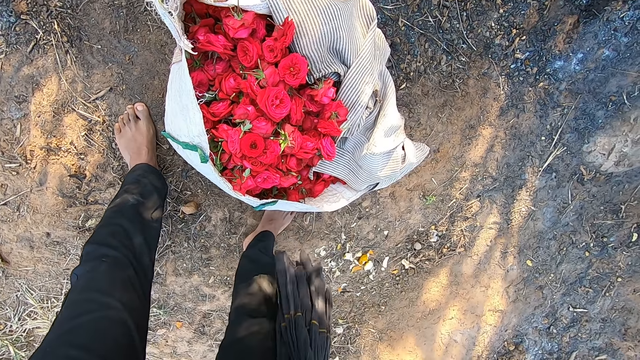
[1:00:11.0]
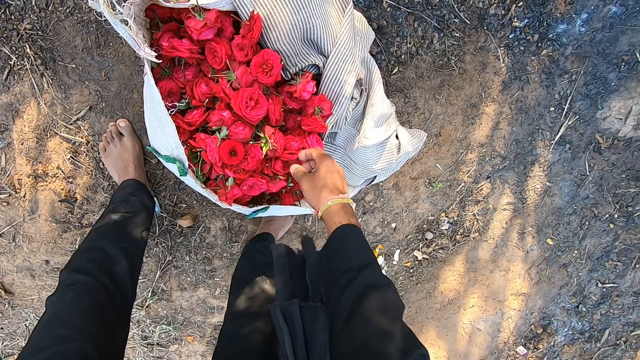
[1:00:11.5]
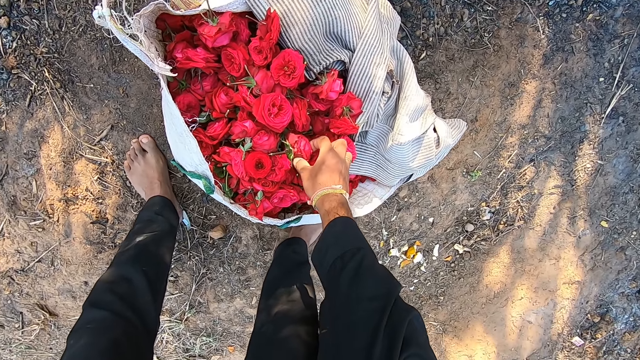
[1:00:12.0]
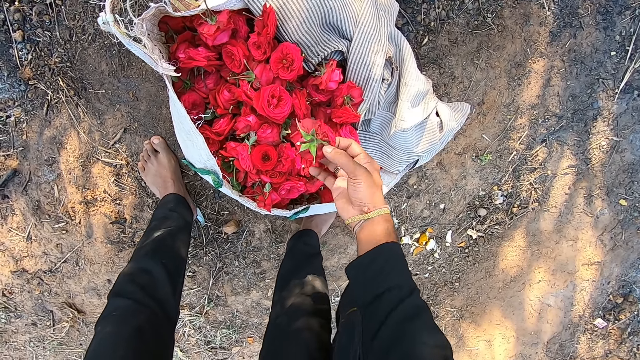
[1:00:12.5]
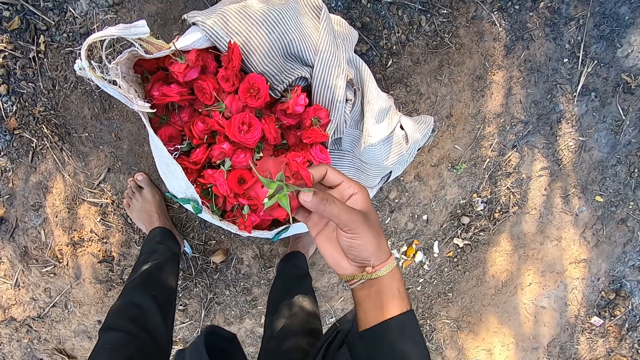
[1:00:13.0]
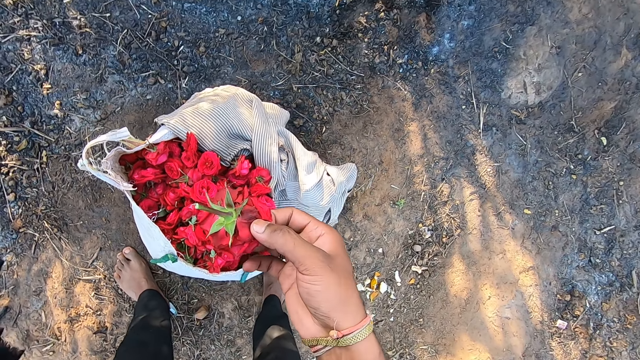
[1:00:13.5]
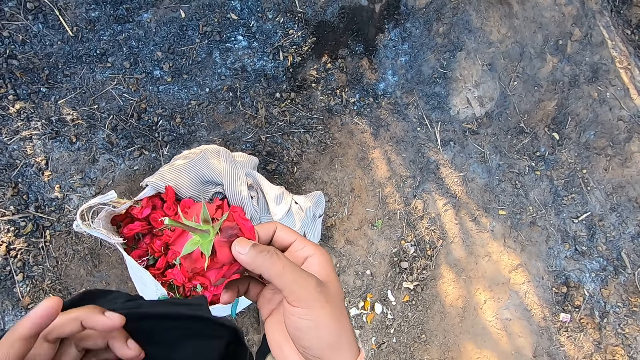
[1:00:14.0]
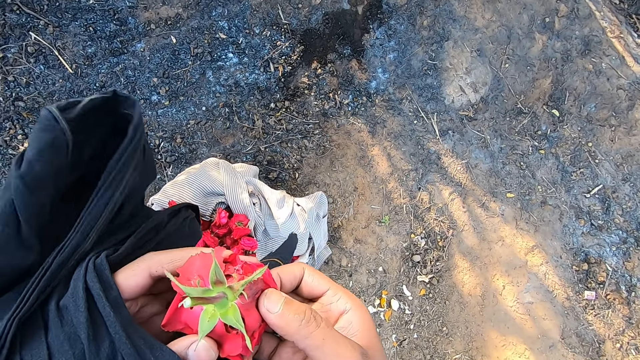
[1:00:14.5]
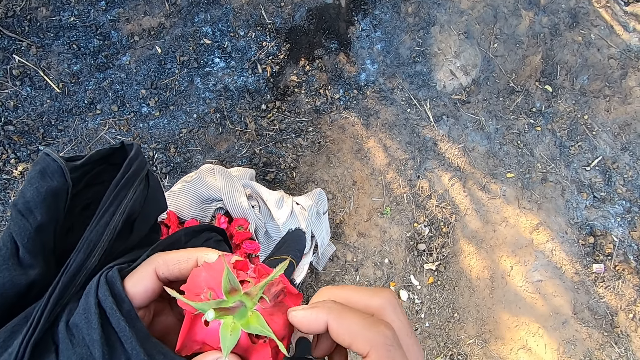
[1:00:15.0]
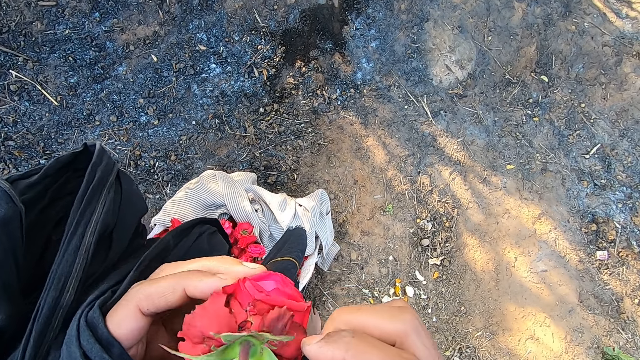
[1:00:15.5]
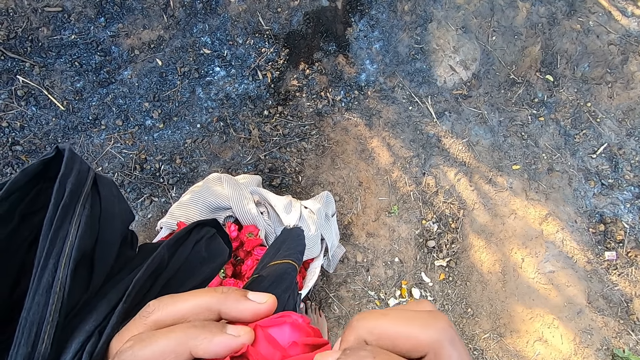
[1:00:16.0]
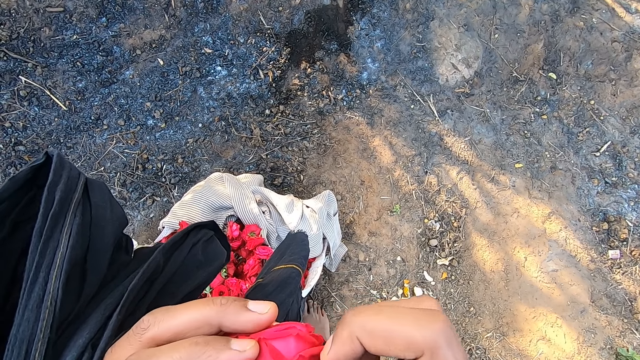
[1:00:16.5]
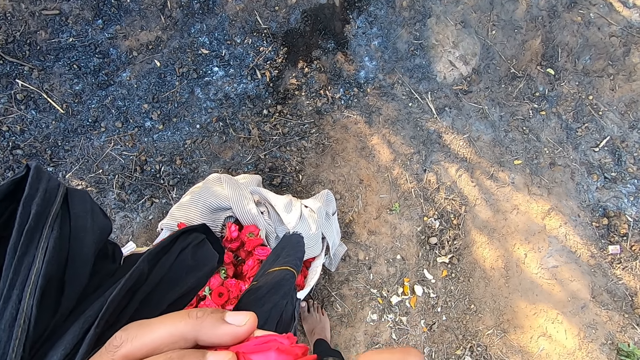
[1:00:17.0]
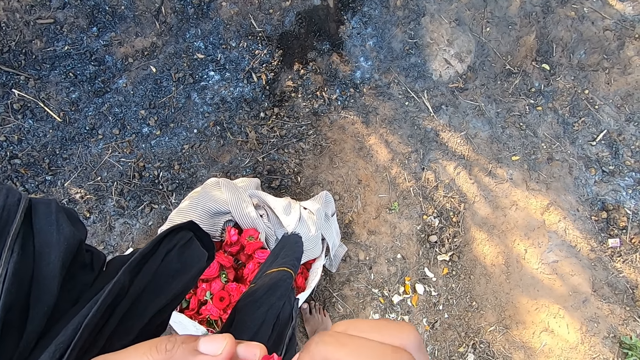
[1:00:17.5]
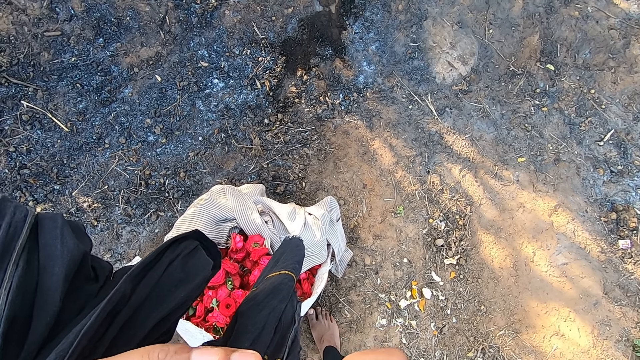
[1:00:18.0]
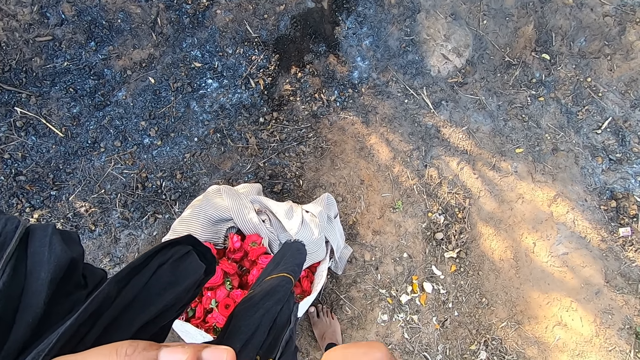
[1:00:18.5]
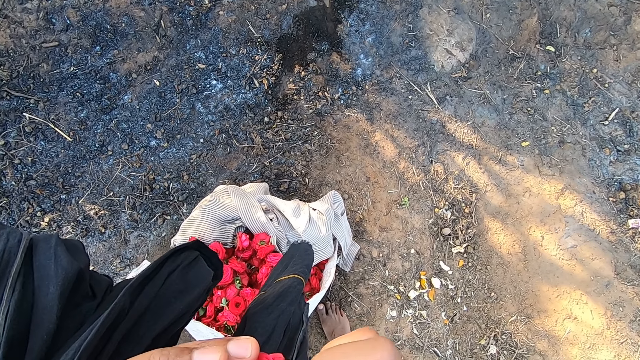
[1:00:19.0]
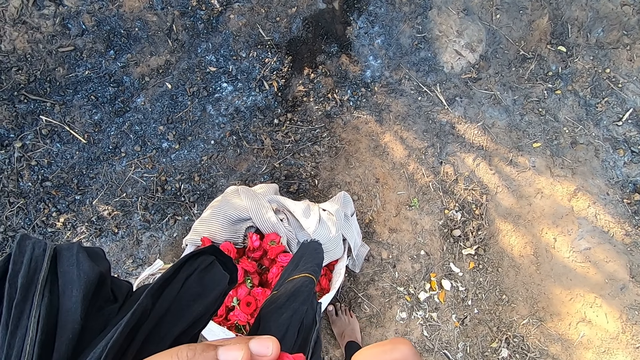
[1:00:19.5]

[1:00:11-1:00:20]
The camera wearer picks a flower from the sack of flowers with his right hand. He stares at the flower.

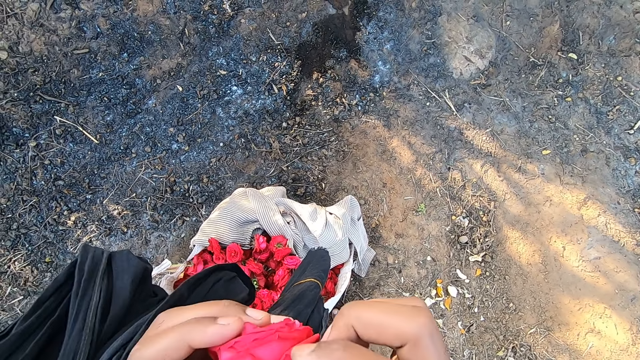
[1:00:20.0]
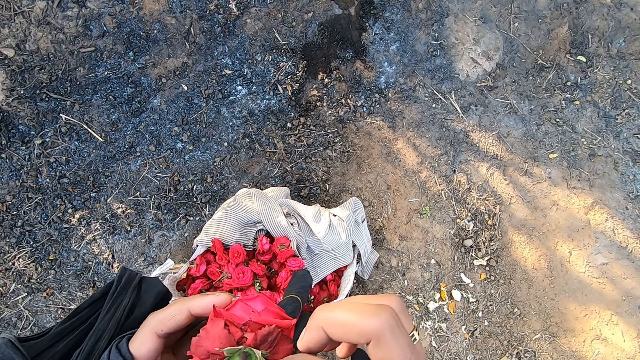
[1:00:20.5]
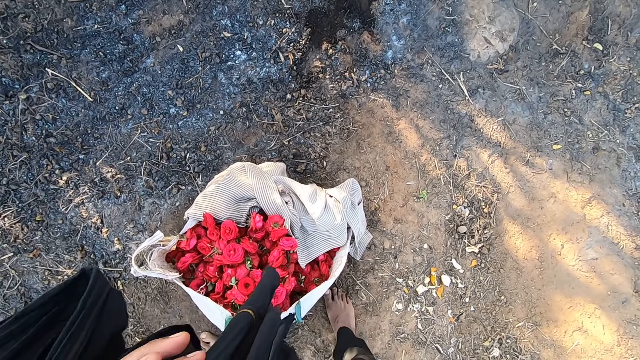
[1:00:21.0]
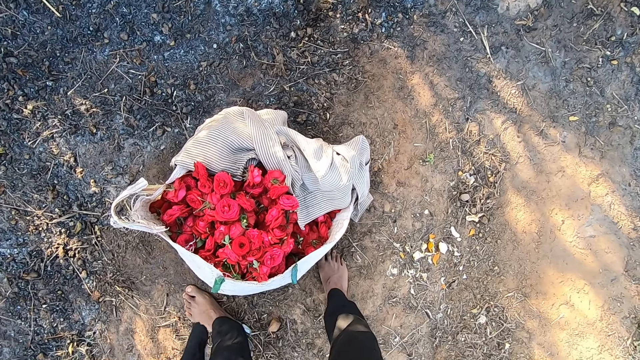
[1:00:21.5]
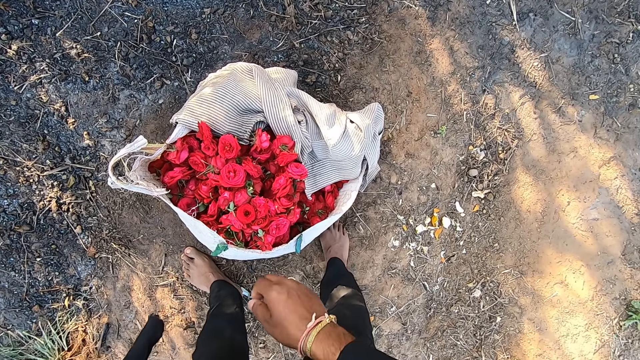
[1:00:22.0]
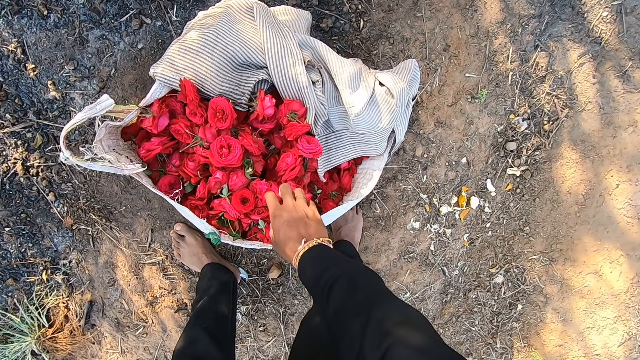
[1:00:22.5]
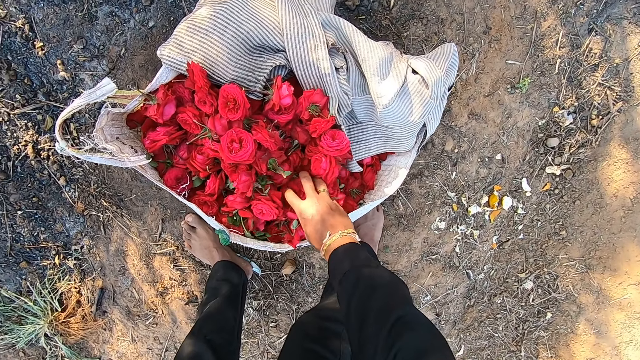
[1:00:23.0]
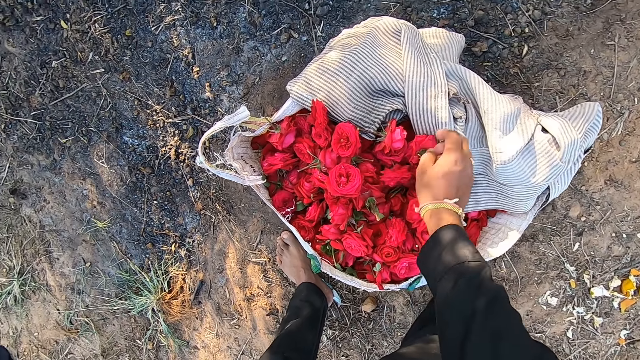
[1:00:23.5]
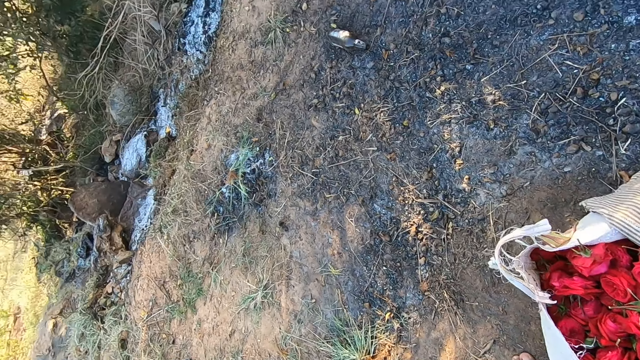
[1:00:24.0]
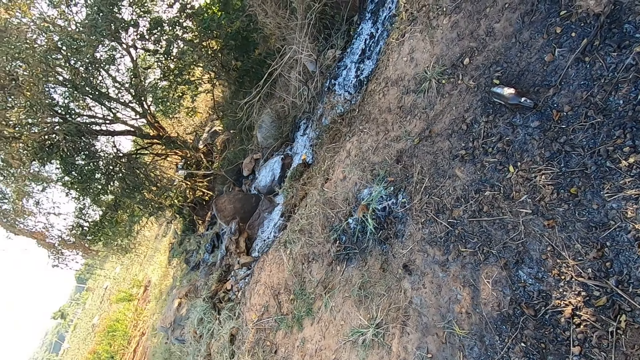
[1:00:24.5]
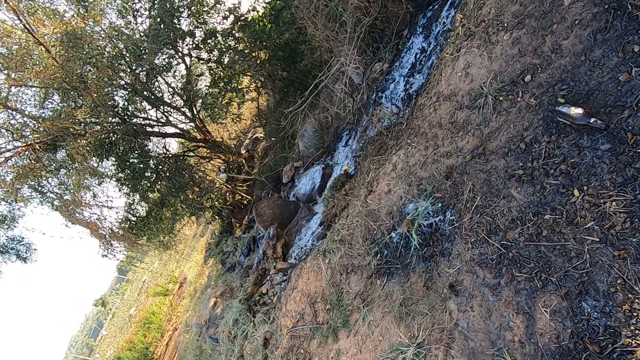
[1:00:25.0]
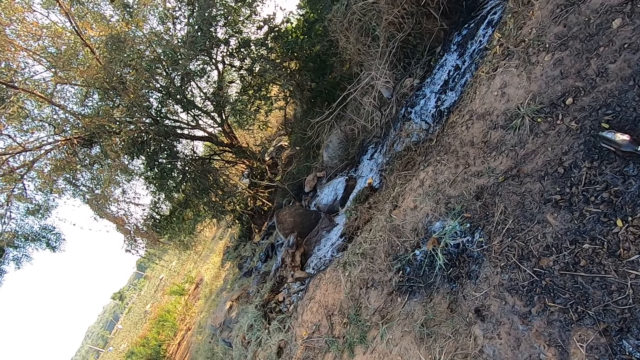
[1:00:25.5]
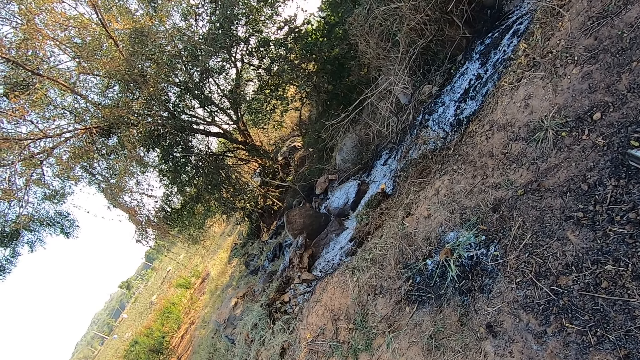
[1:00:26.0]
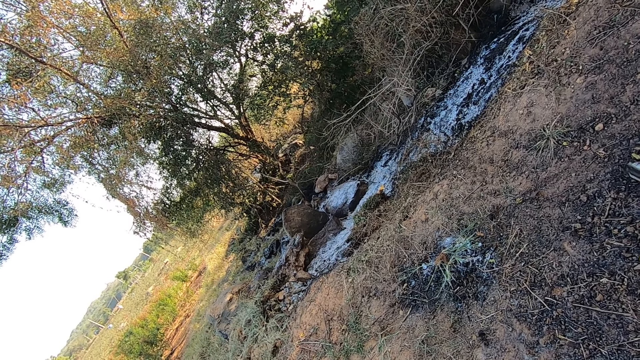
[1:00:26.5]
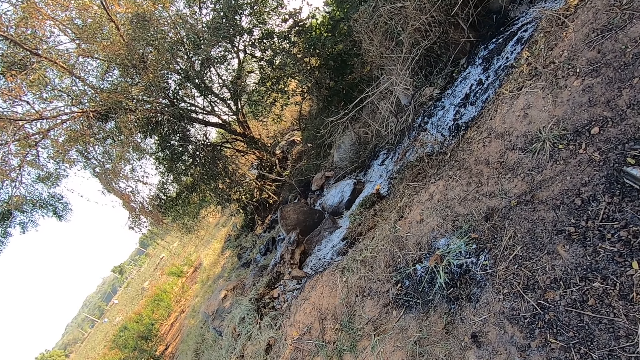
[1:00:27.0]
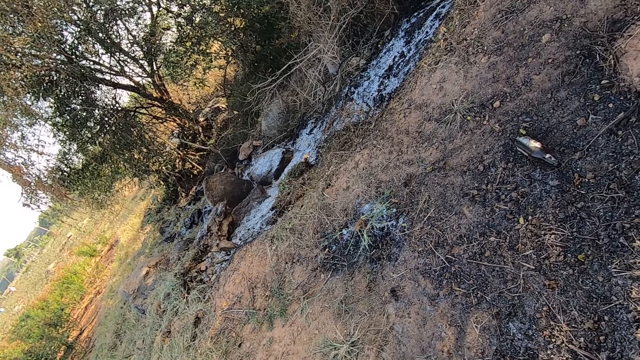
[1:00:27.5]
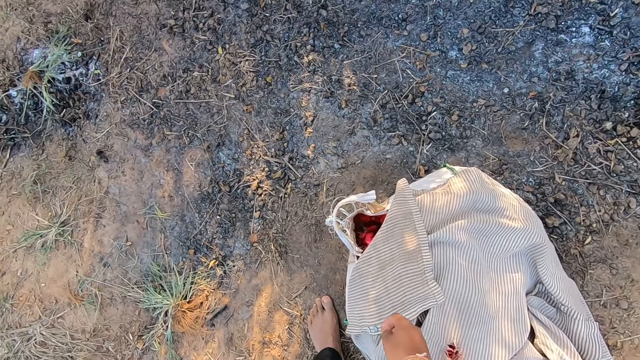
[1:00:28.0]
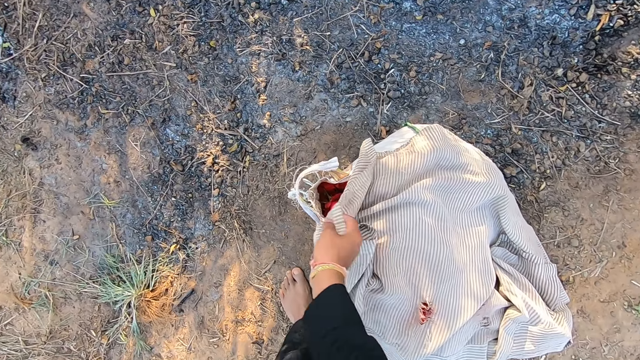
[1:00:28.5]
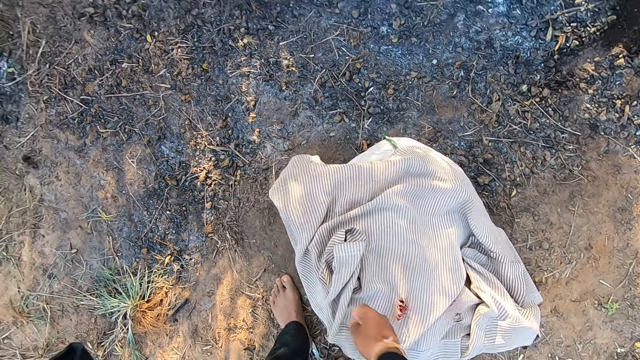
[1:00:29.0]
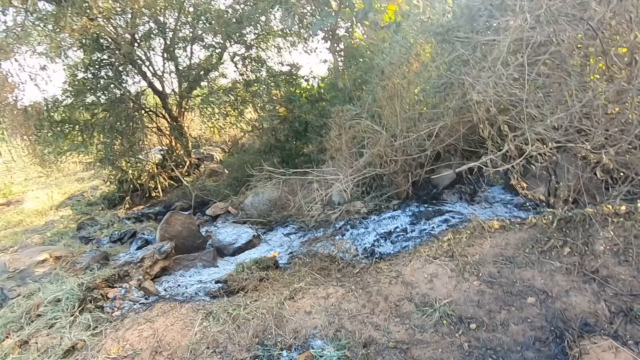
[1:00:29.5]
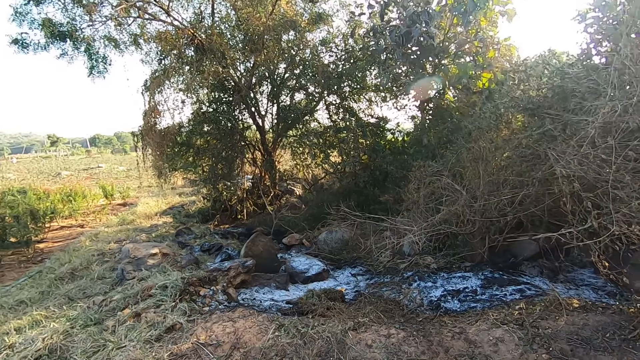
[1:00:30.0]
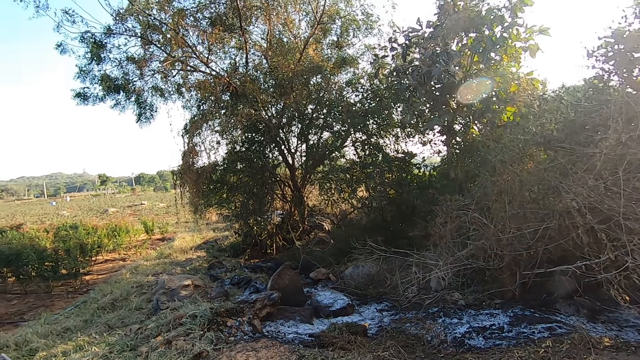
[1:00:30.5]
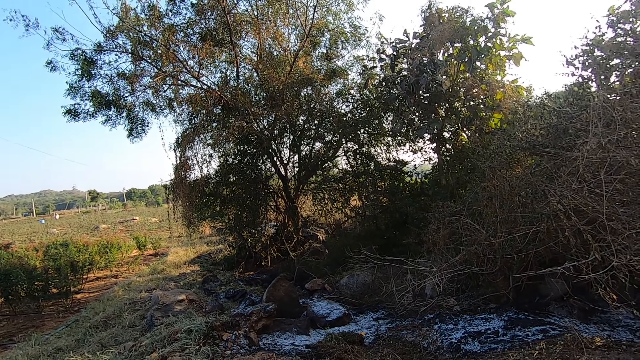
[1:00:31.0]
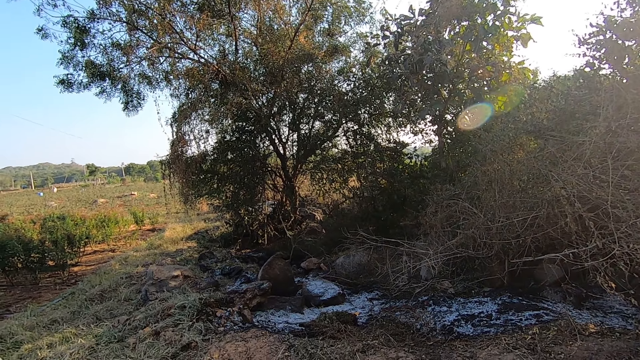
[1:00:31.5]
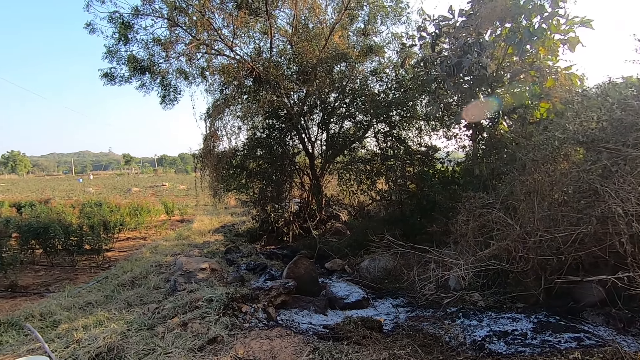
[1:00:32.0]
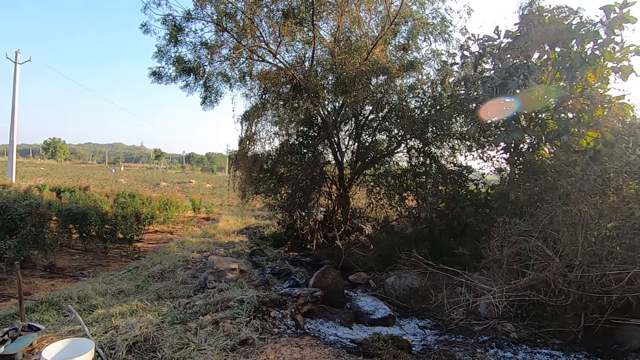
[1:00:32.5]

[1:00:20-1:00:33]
The camera wearer drops a flower. He looks round. He moves the cloth on the sack of flowers with his right hand. He opens the sack. He looks round.
